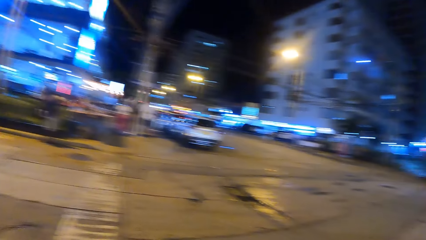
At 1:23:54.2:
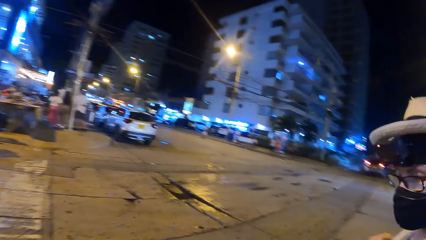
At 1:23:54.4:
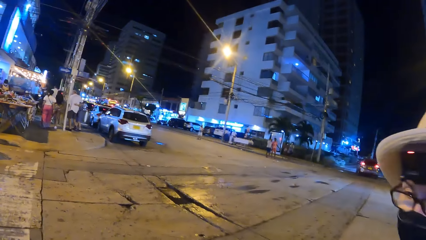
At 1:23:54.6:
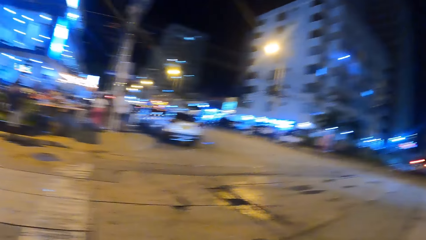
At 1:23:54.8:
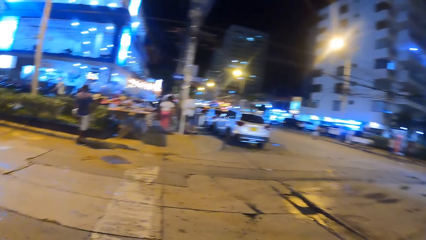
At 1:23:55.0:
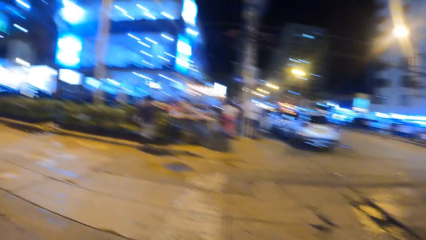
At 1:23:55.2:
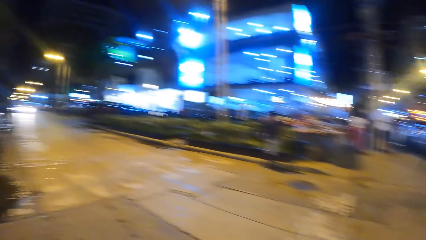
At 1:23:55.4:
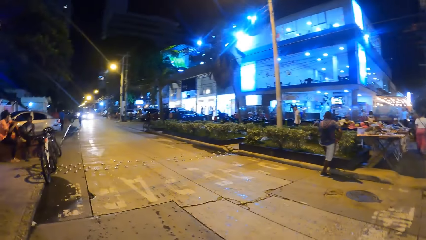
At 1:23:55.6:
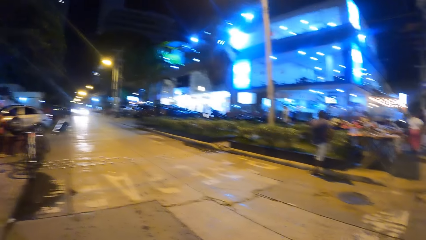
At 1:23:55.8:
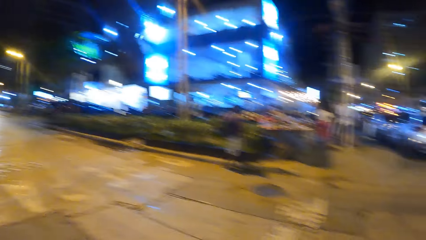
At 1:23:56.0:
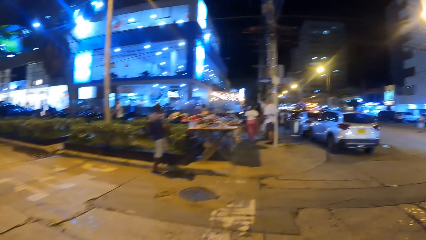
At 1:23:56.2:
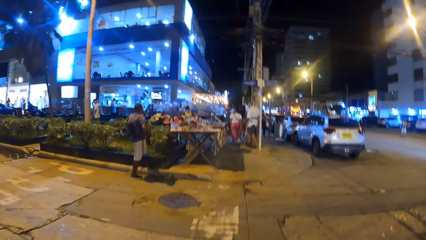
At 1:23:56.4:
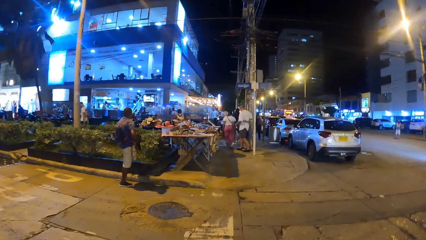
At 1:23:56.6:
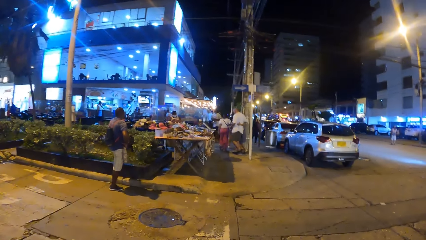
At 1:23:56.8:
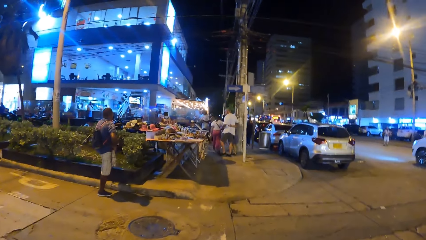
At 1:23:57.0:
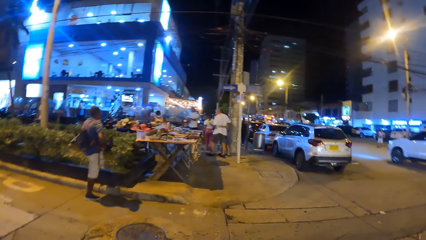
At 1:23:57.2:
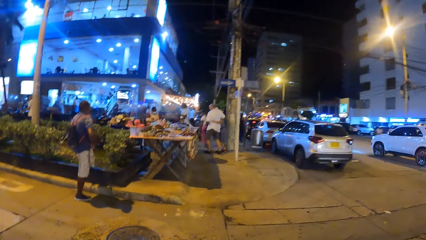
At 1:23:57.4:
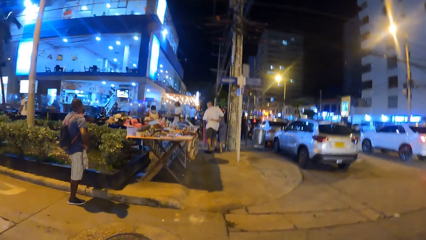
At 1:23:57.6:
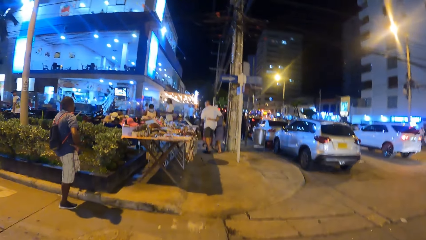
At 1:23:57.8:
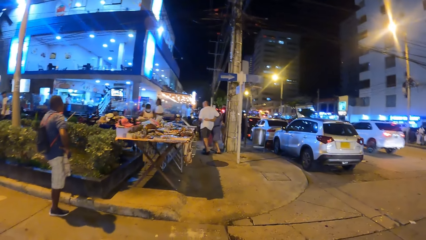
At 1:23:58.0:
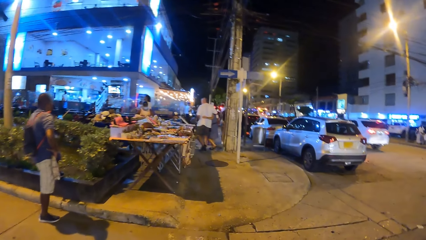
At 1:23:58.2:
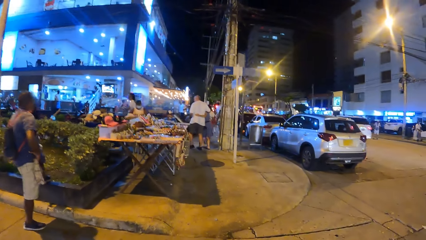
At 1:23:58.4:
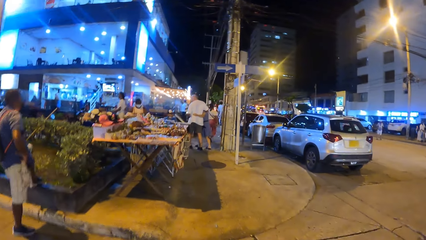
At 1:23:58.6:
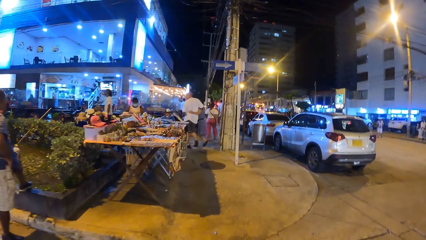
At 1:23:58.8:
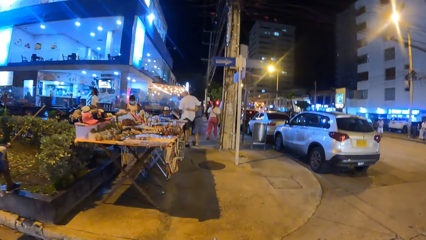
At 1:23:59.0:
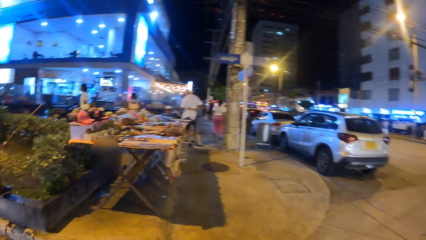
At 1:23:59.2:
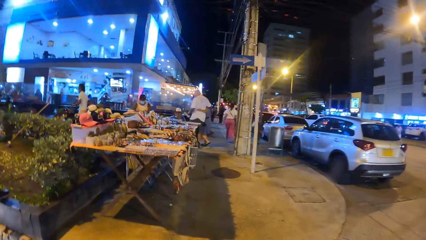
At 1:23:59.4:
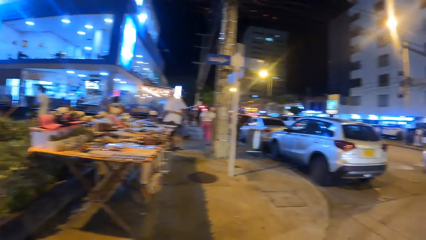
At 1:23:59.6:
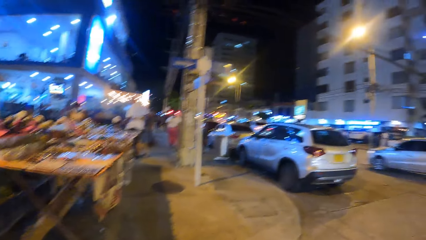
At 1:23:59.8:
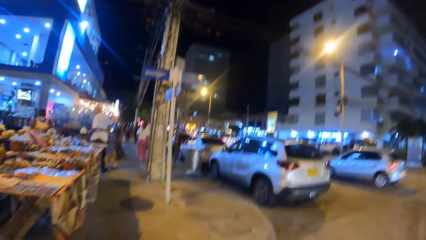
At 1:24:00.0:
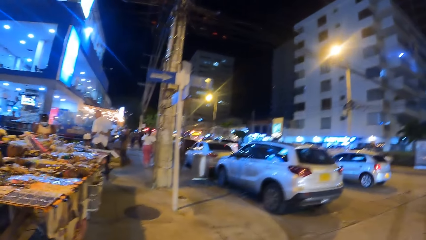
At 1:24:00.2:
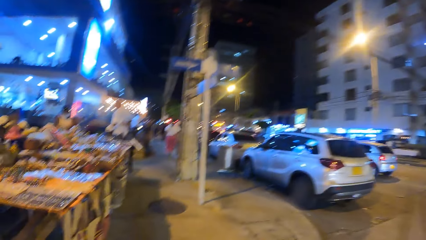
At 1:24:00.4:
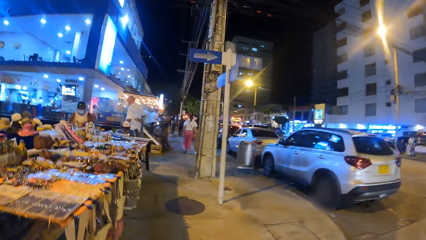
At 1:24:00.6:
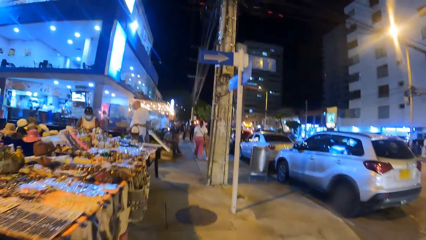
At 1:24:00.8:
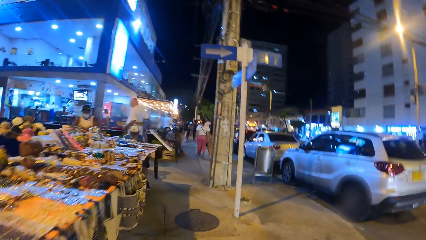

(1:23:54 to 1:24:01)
The camera wearer looks around. They walk along the road.

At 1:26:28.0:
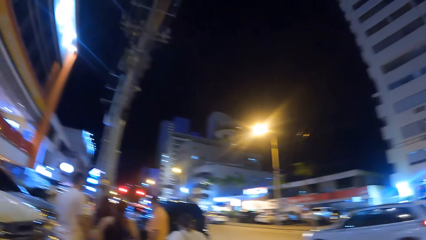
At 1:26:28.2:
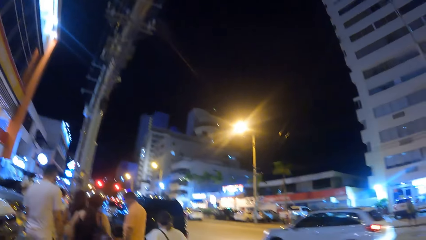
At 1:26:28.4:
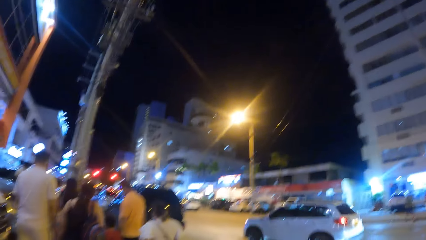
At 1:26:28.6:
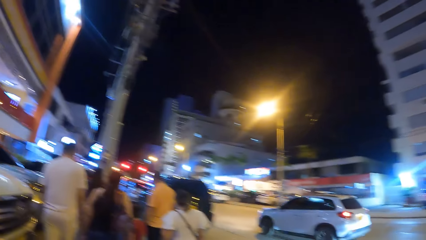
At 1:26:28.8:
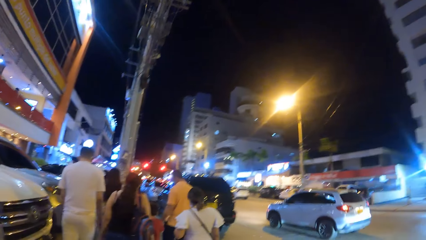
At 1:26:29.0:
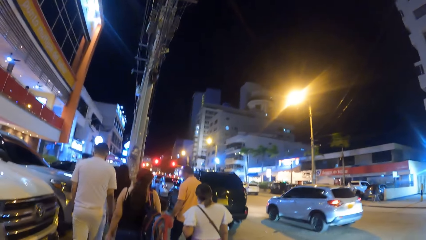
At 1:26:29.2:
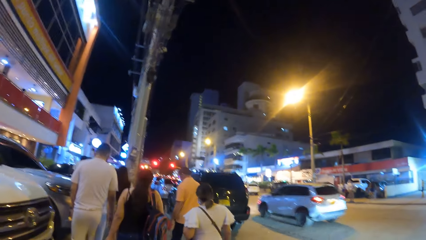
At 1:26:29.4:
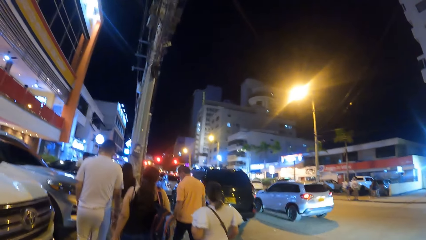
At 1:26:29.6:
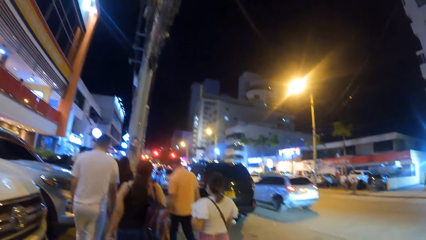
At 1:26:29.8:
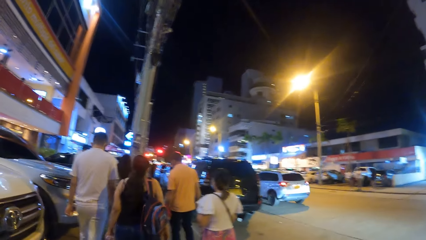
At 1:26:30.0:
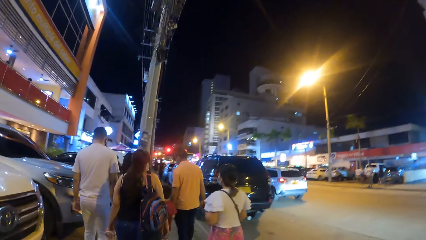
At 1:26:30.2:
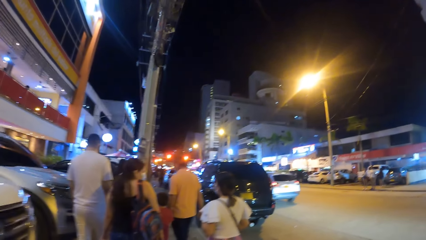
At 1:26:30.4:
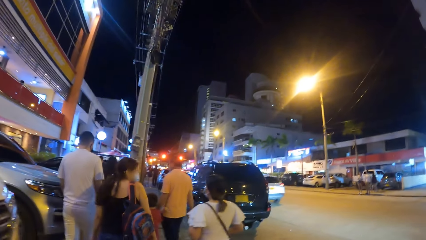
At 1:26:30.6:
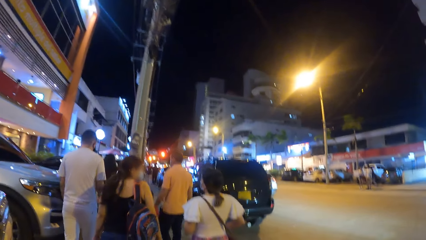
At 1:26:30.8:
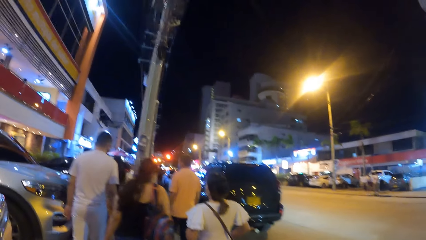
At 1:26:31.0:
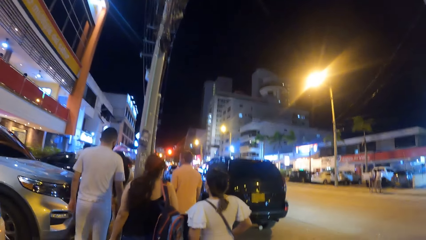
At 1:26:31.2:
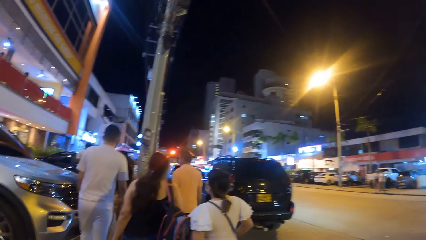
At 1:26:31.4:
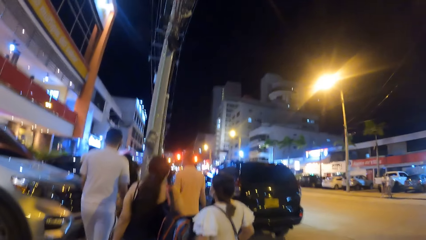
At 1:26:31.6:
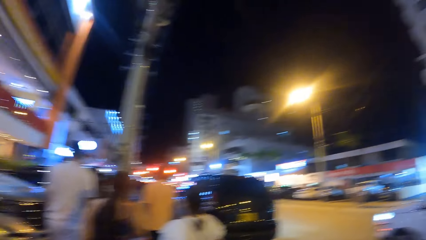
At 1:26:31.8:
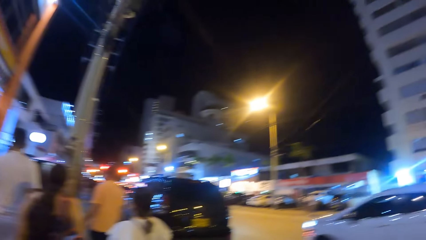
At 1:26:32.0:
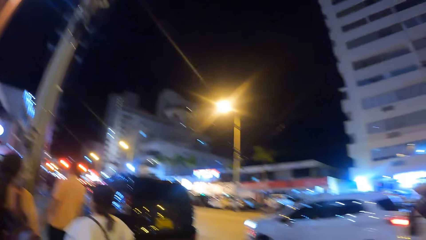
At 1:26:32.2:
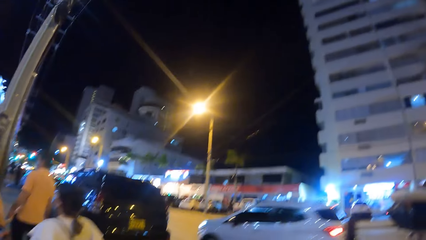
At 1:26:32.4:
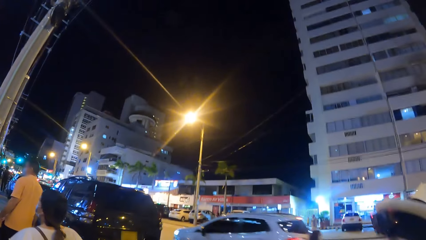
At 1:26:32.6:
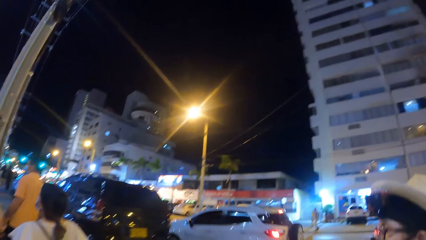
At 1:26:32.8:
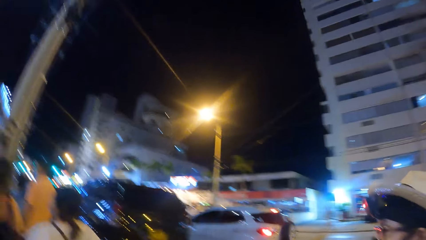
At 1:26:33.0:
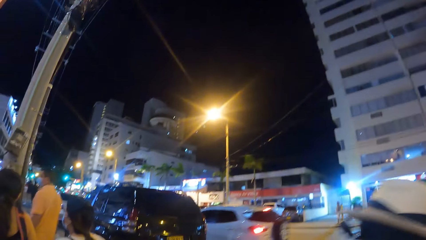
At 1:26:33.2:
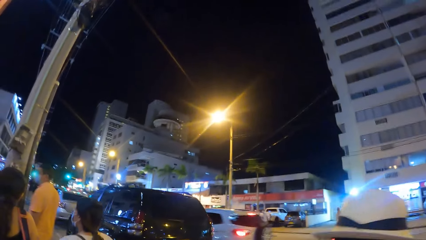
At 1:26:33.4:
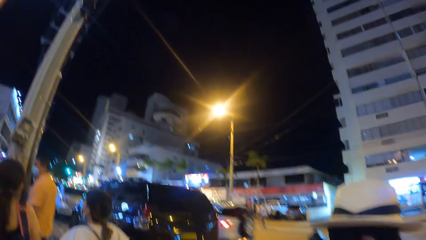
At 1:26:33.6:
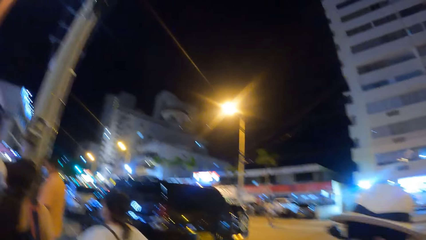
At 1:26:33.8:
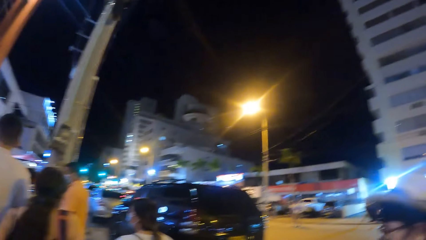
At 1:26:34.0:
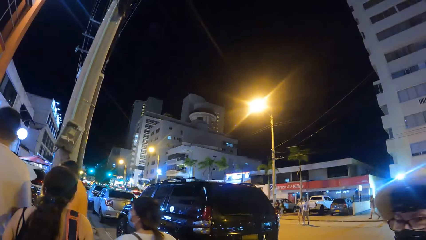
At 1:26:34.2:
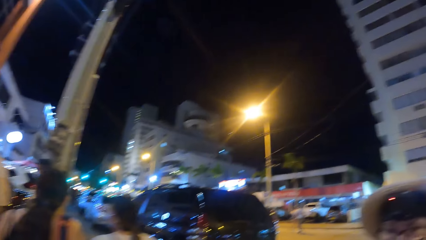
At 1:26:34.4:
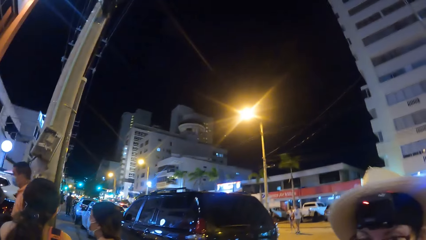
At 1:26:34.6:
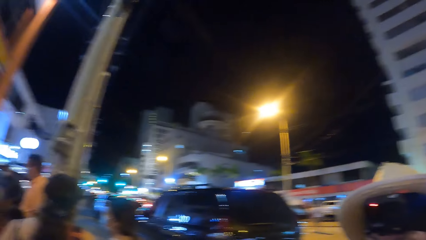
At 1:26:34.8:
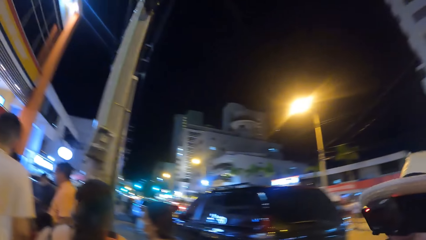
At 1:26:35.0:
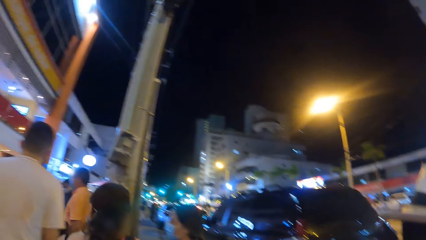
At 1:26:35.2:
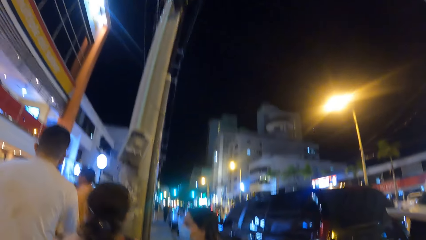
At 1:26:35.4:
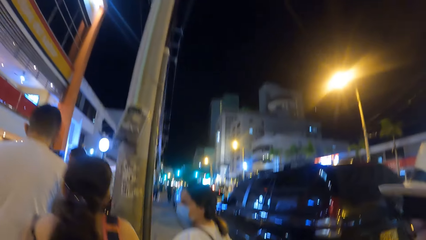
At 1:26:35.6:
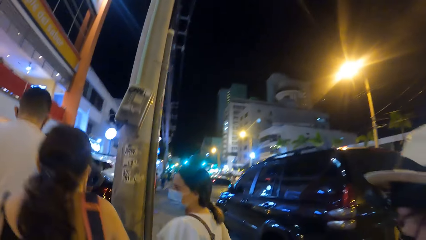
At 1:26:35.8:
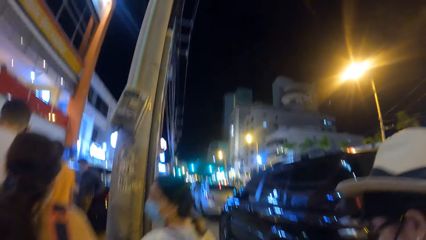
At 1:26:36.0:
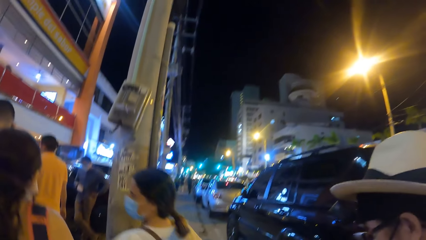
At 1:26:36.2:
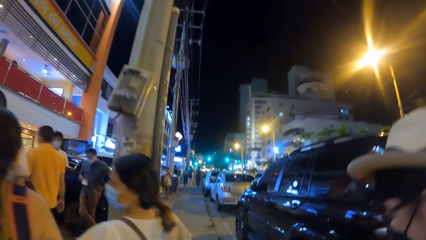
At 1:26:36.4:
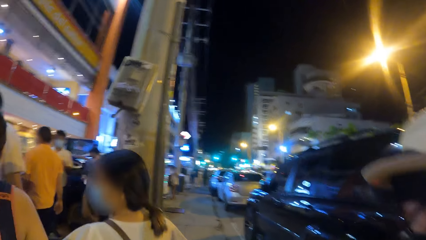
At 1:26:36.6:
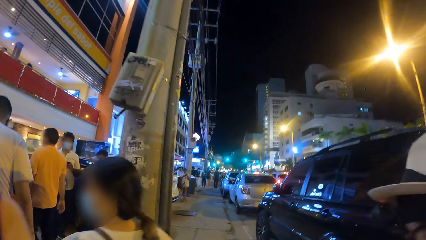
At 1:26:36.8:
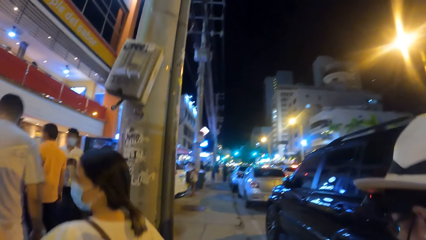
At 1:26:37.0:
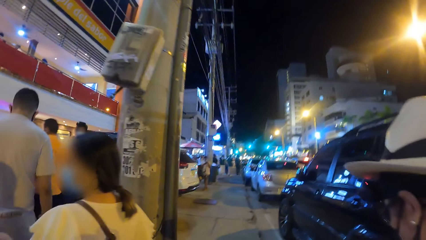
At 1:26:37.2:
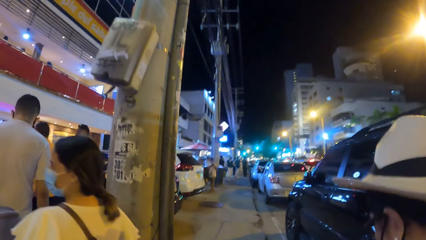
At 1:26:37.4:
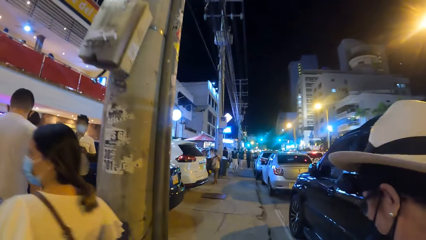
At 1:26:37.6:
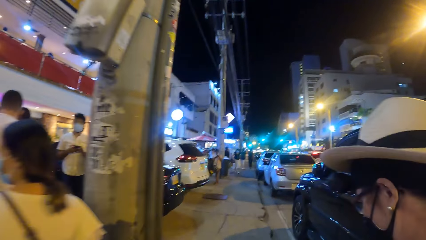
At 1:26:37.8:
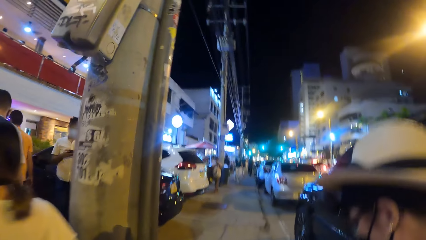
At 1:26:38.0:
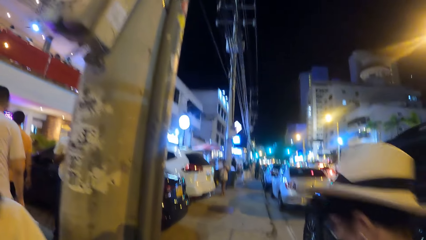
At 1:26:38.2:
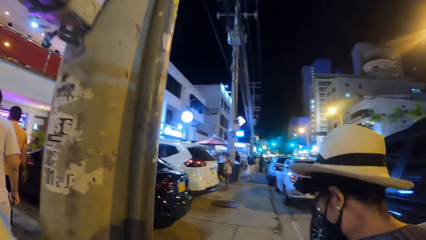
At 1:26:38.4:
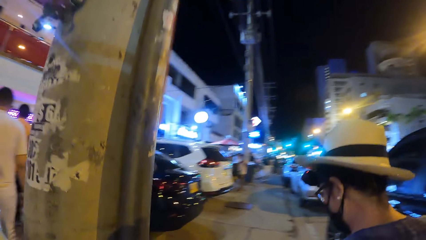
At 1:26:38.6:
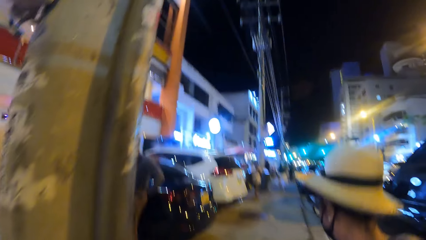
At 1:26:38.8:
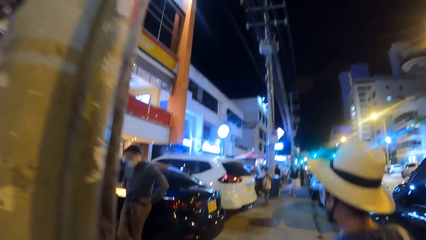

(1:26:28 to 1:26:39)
The camera wearer looks around, walks around and looks around. A person walks around. The camera wearer walks around. The person walks around.
